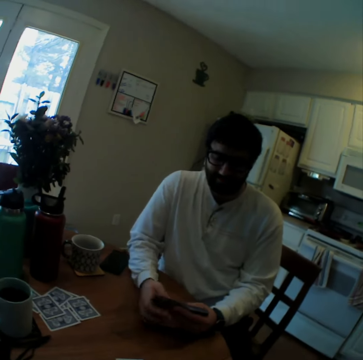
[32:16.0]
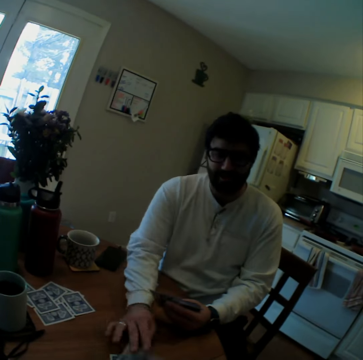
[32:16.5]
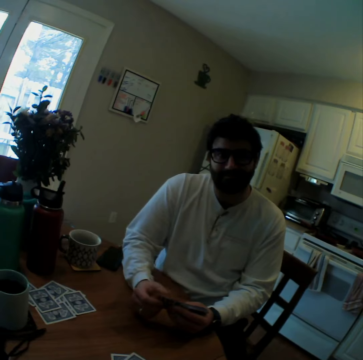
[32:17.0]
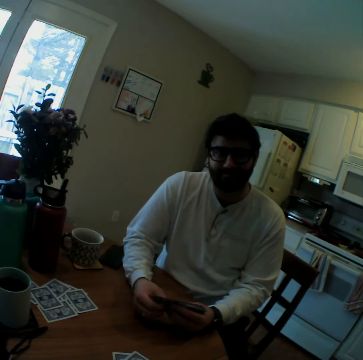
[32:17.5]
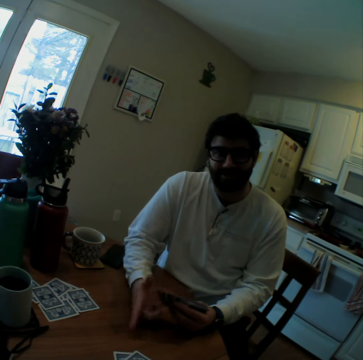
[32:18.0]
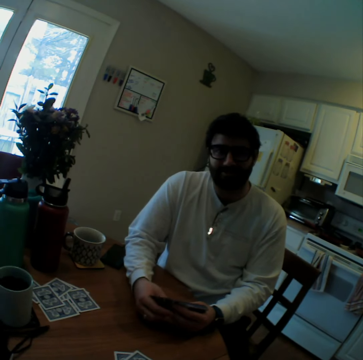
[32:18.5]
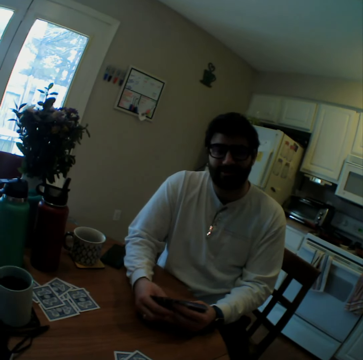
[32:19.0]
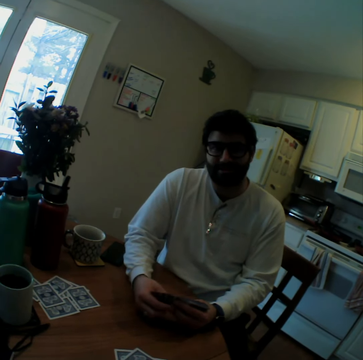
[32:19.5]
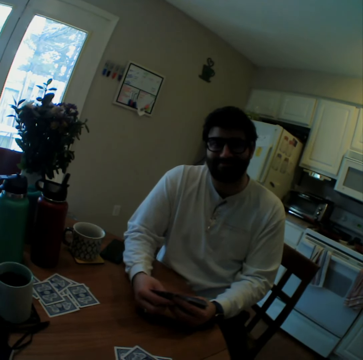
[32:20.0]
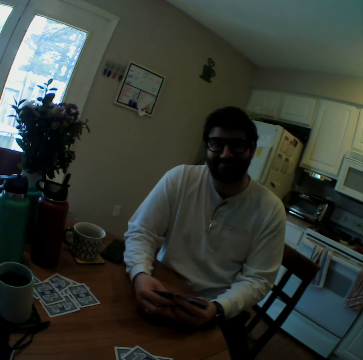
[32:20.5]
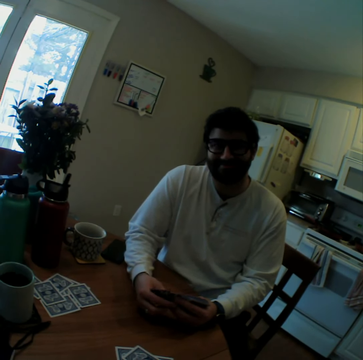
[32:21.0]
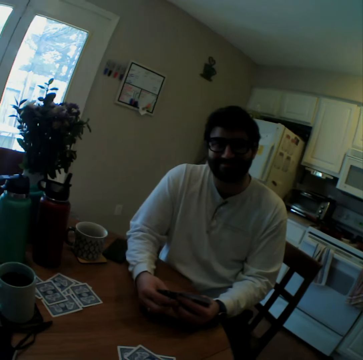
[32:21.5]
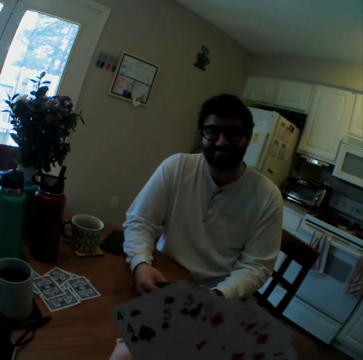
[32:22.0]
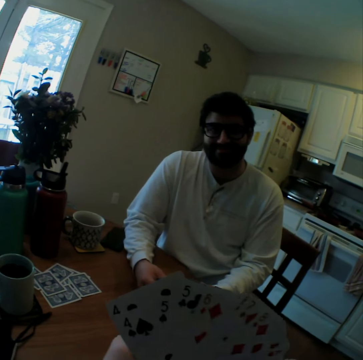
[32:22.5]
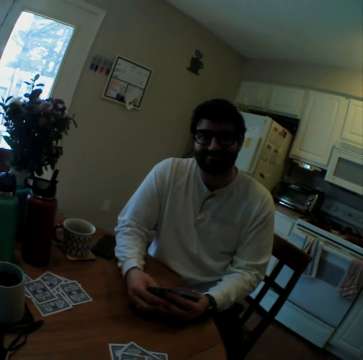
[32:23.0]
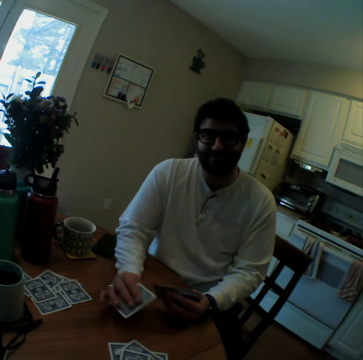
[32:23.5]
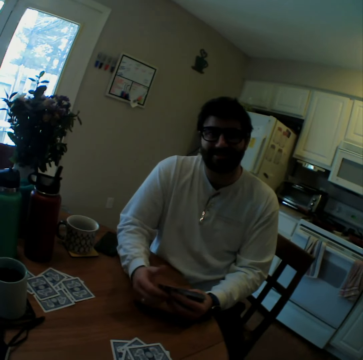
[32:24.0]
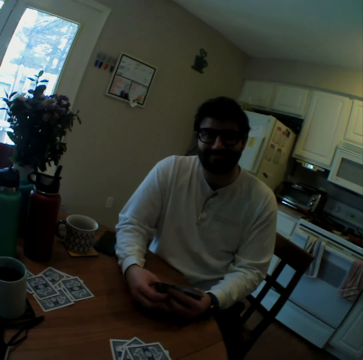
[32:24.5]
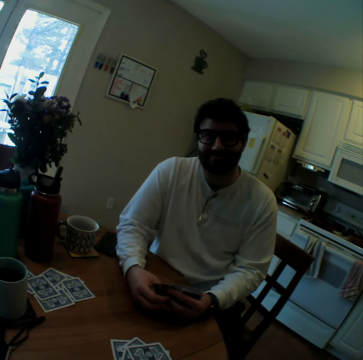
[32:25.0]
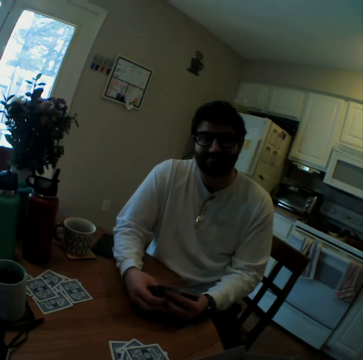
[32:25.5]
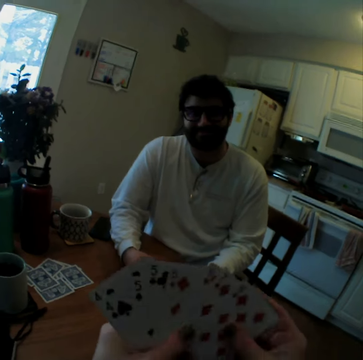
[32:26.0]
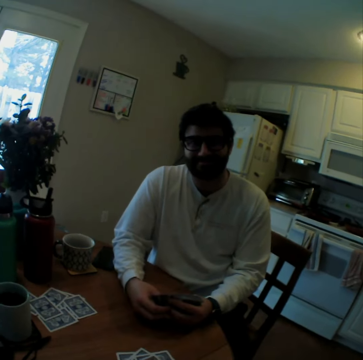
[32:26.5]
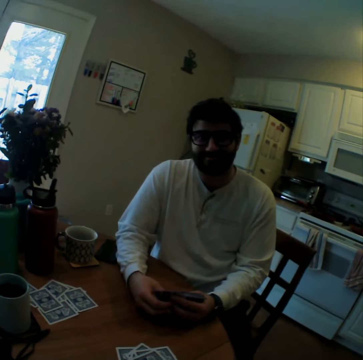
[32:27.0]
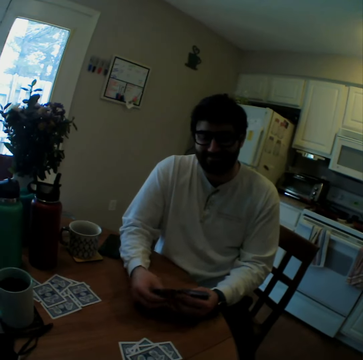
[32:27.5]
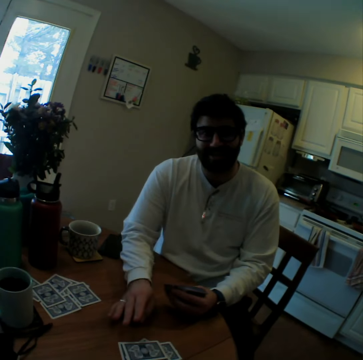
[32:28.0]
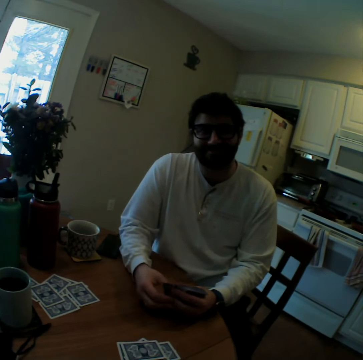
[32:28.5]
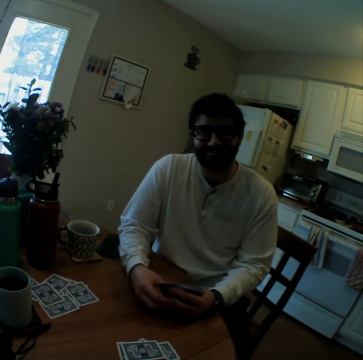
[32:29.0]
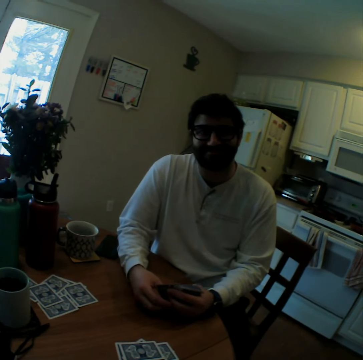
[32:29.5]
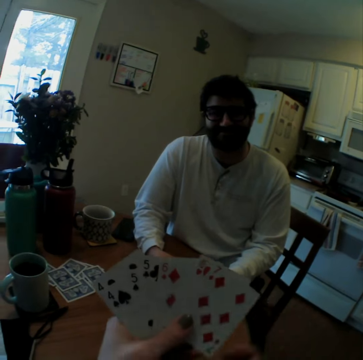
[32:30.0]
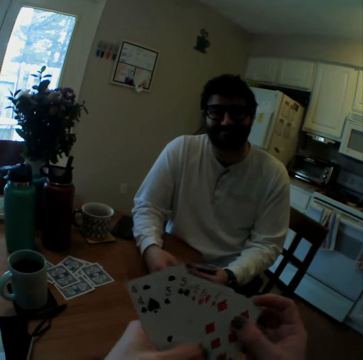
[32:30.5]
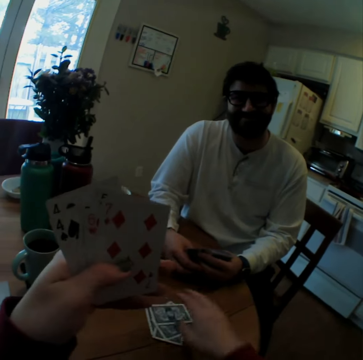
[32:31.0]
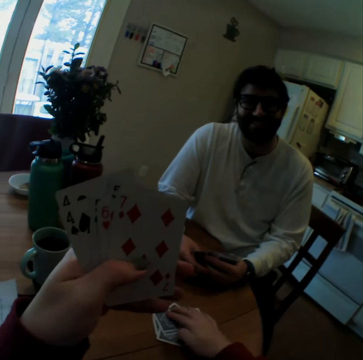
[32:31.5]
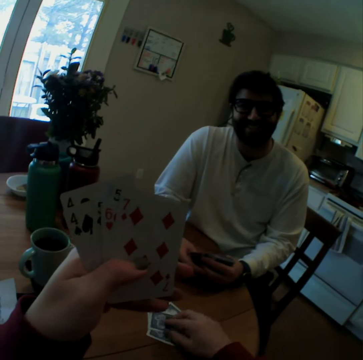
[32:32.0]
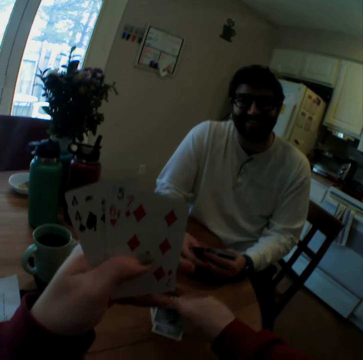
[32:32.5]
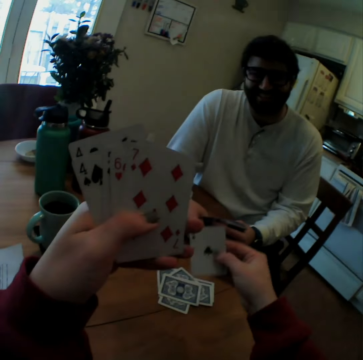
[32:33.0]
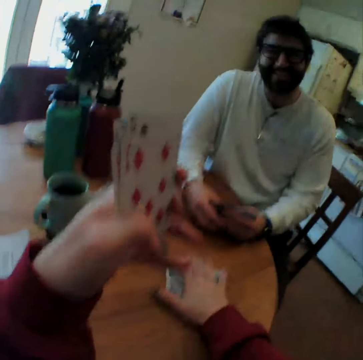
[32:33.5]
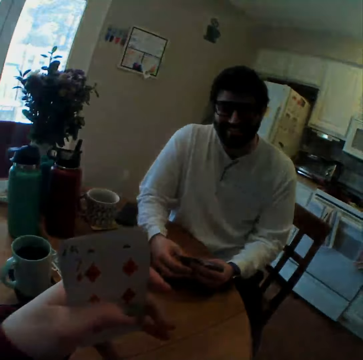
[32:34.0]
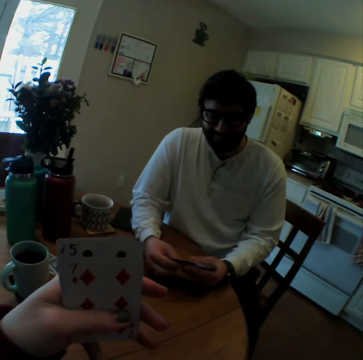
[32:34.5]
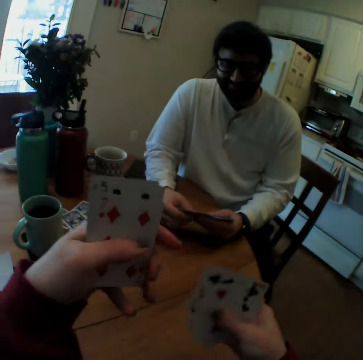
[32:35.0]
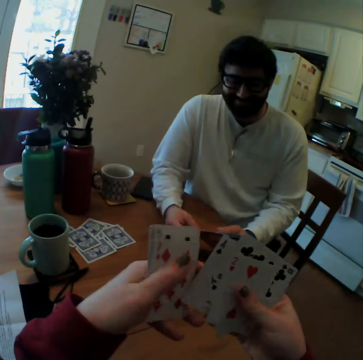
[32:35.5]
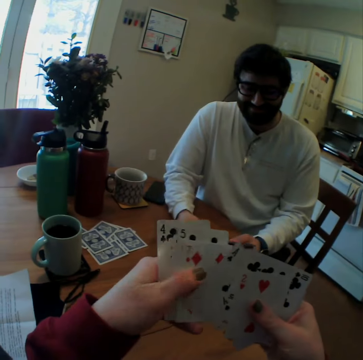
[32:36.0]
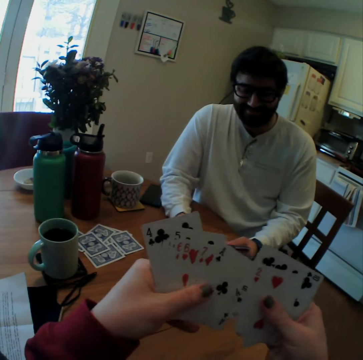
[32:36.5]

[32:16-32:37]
A man puts a card on a table. The man plays card games with the camera wearer. The man looks at the camera wearer. The camera wearer speaks. The man puts a card on the table. The camera wearer giggles. They touch the playing cards on the table and look at the playing cards. They lift a playing card from the table and put the playing card on the table. They pull cards and speak.

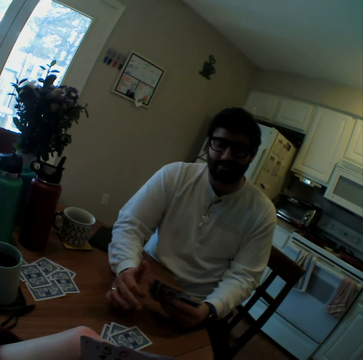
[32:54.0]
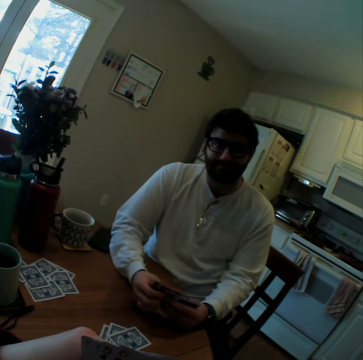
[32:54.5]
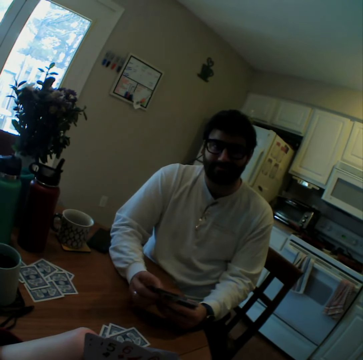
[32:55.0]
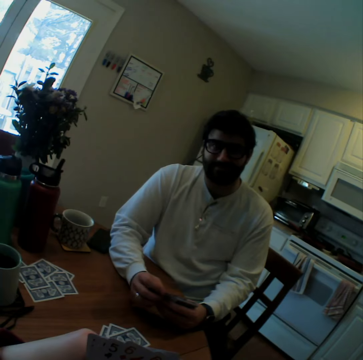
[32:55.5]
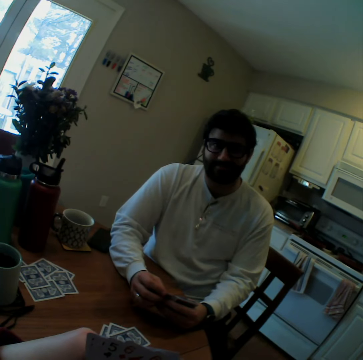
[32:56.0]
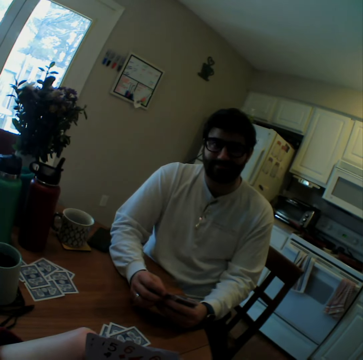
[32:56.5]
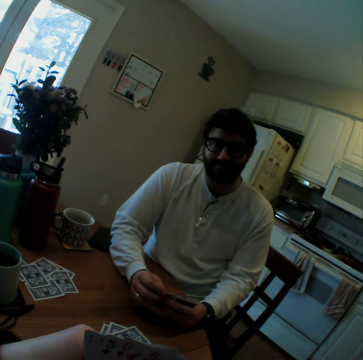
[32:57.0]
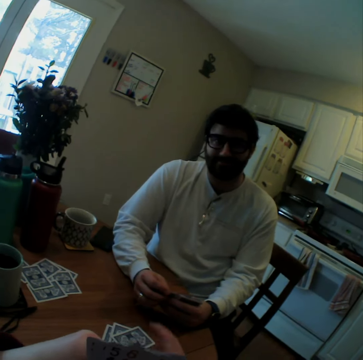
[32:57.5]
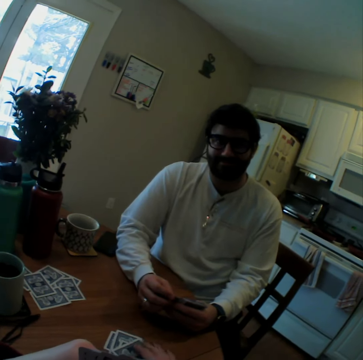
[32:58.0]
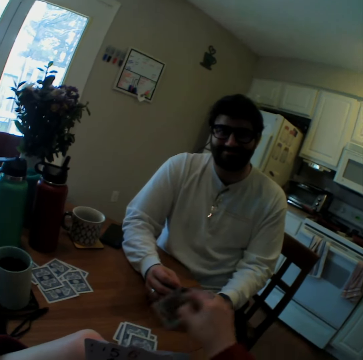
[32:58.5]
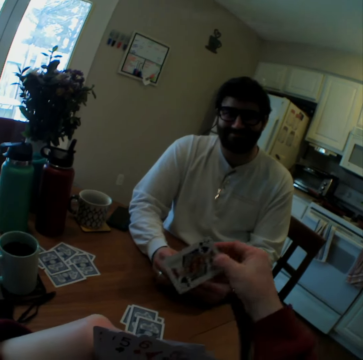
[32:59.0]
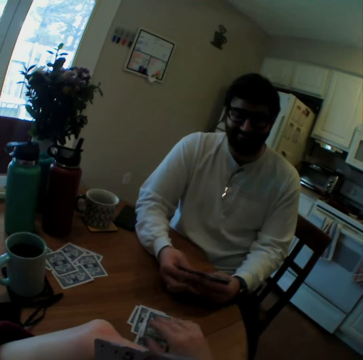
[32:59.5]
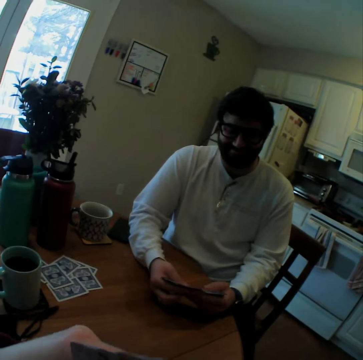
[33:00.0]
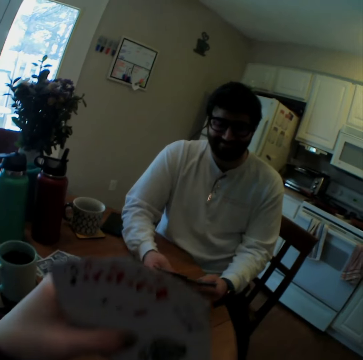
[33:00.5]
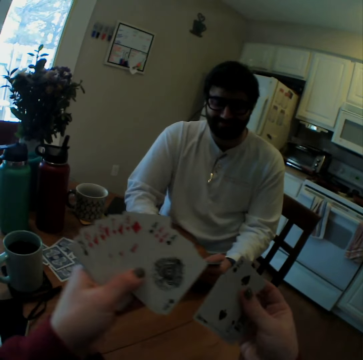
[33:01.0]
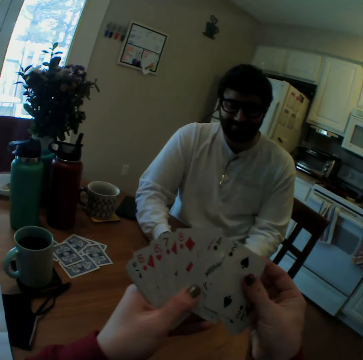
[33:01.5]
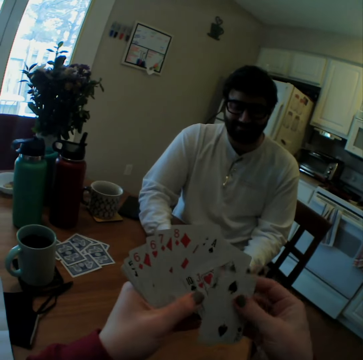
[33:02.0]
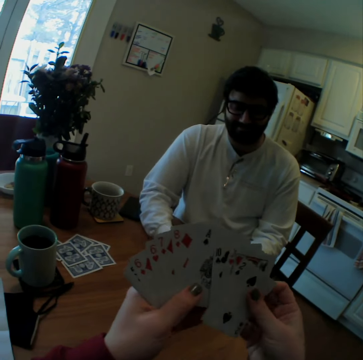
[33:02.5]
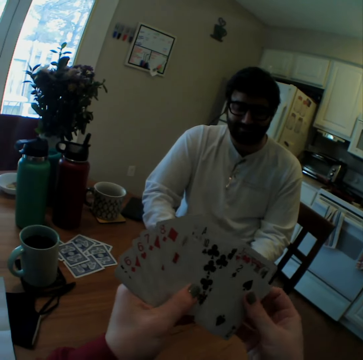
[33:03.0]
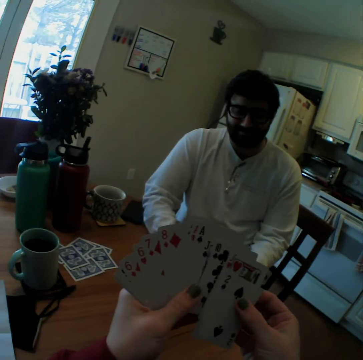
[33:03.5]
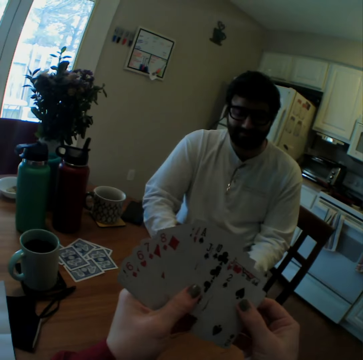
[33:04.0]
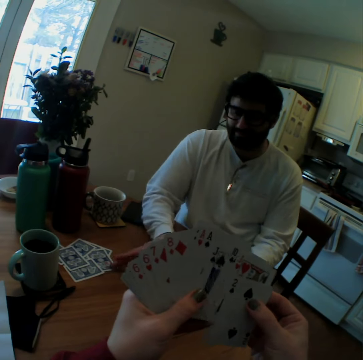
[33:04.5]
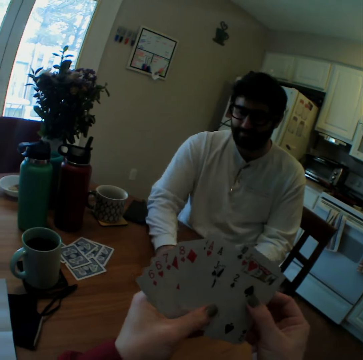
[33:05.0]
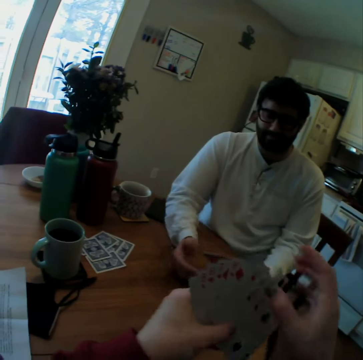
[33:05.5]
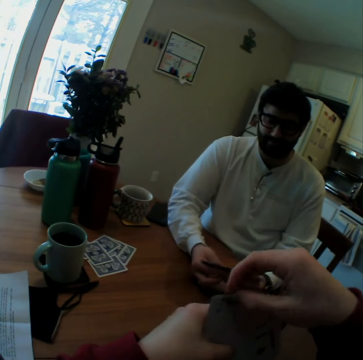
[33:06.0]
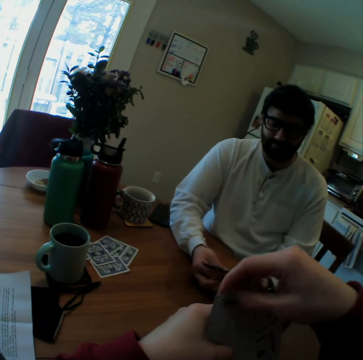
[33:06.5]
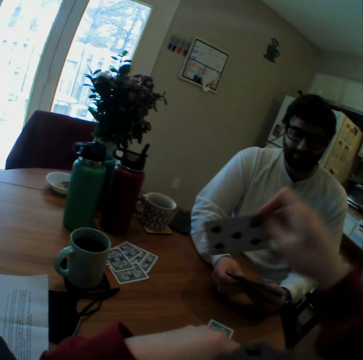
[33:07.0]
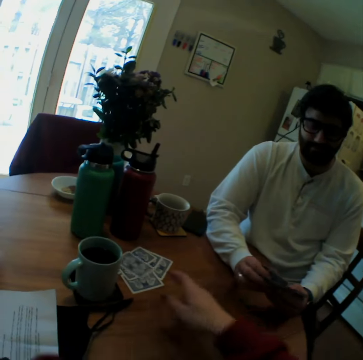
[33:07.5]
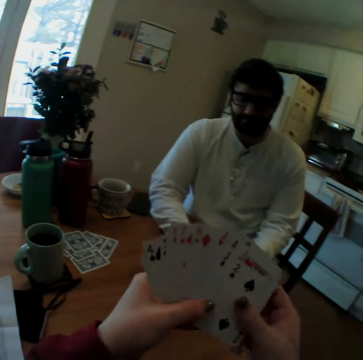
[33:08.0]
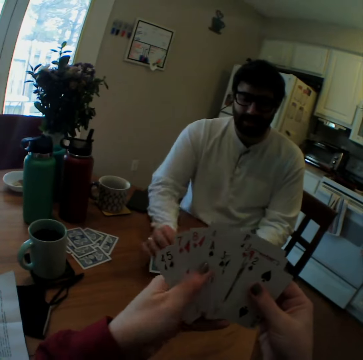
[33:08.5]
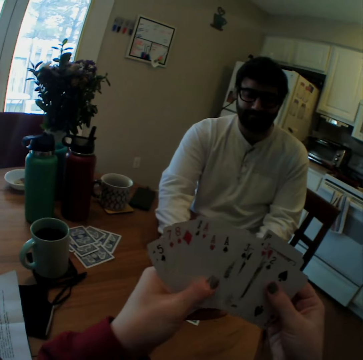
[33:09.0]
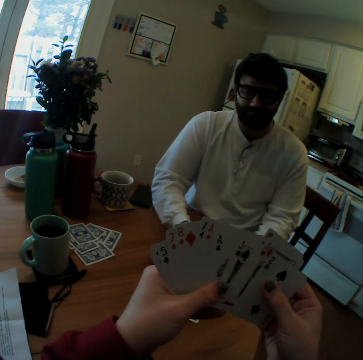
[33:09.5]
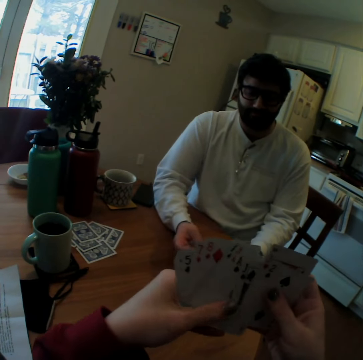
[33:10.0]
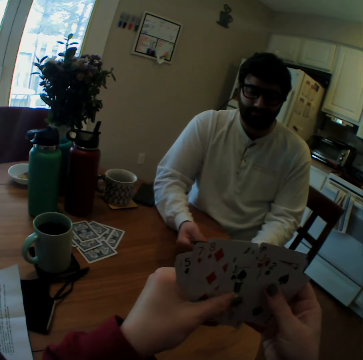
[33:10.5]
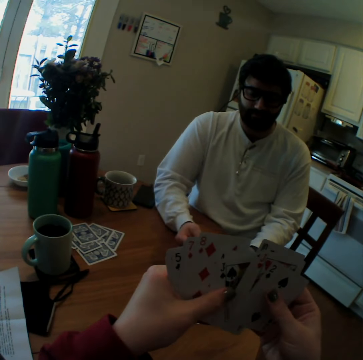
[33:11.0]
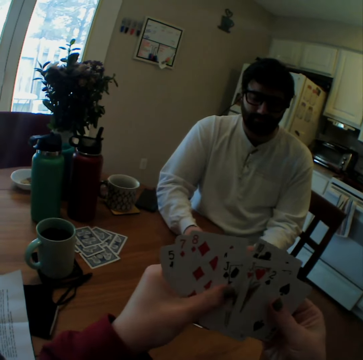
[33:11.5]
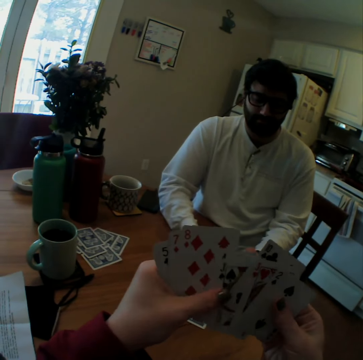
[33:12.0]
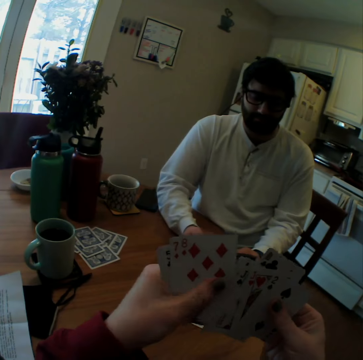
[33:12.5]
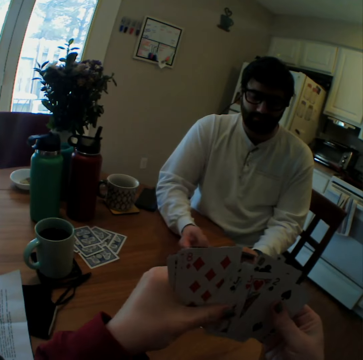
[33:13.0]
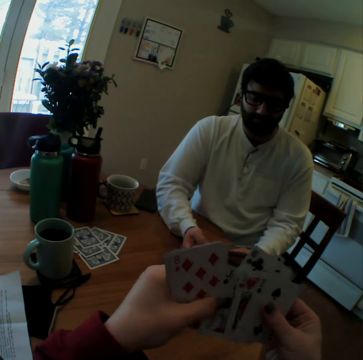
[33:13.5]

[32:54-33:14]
A man puts a card on a table. The camera wearer lifts a playing card from the table, looks at the playing card, and puts the playing card on the table. They pull cards, pick up cards, and arrange the playing cards. The man pushes a playing card on the table. The camera wearer plays a card game with the man. They throw a card and arrange the playing cards.
